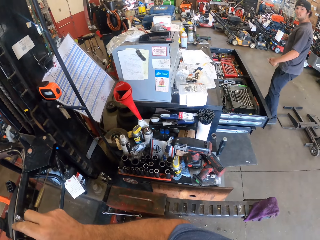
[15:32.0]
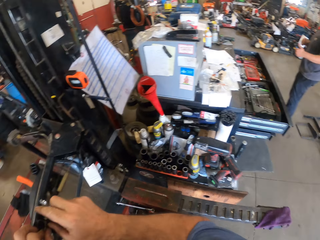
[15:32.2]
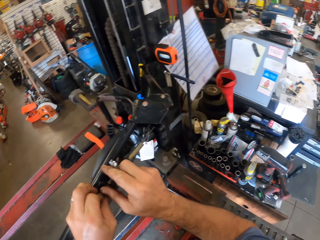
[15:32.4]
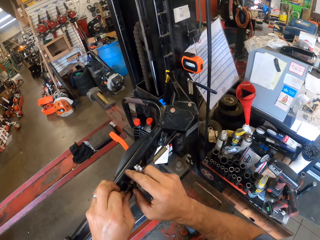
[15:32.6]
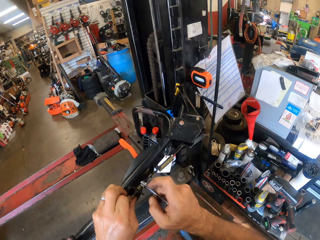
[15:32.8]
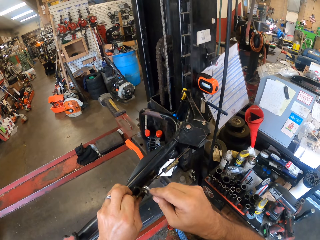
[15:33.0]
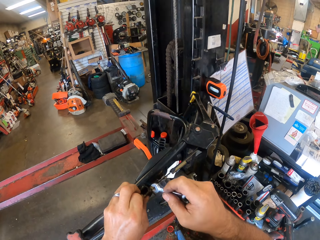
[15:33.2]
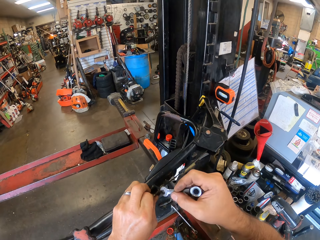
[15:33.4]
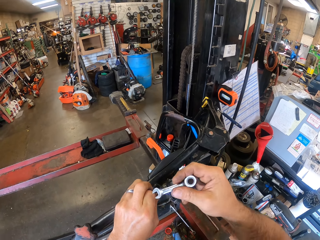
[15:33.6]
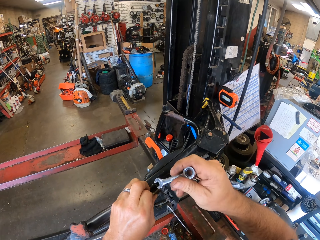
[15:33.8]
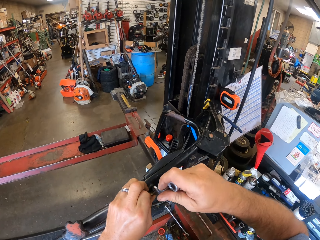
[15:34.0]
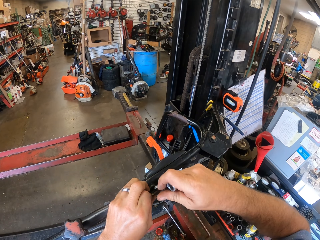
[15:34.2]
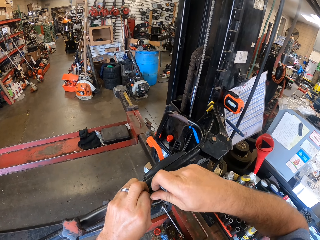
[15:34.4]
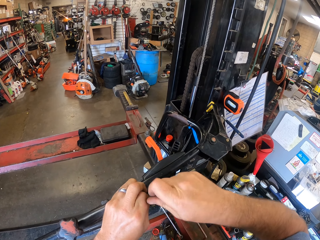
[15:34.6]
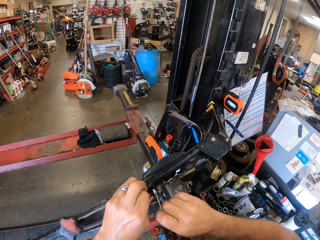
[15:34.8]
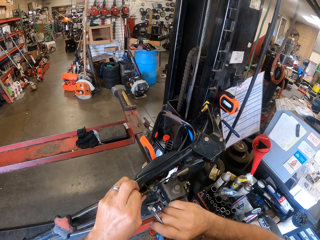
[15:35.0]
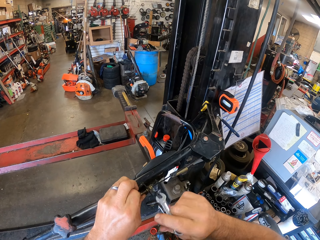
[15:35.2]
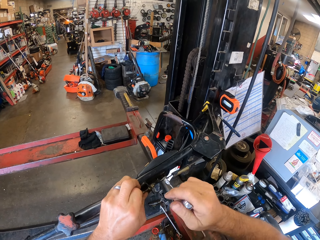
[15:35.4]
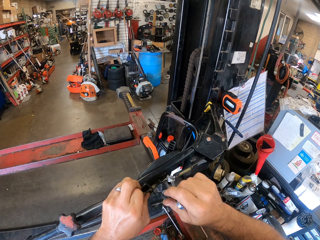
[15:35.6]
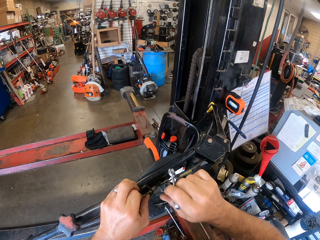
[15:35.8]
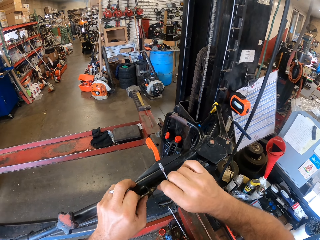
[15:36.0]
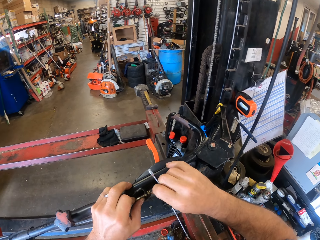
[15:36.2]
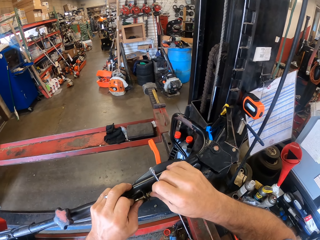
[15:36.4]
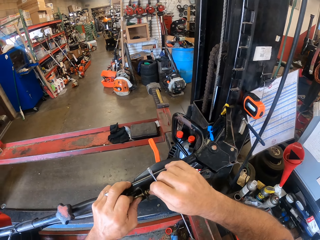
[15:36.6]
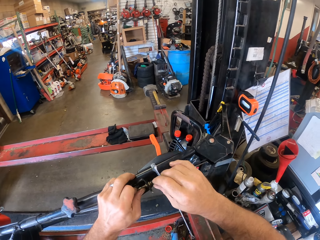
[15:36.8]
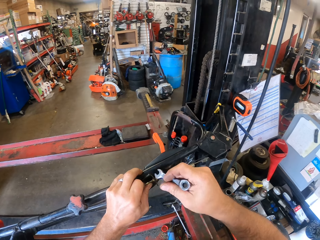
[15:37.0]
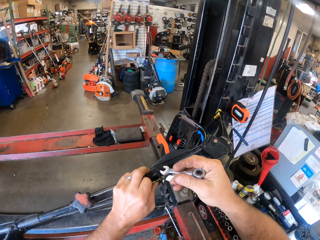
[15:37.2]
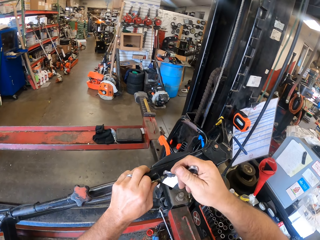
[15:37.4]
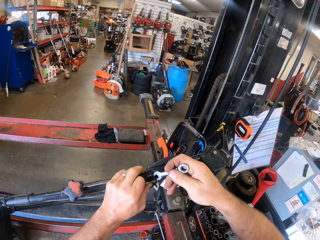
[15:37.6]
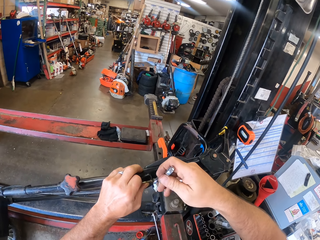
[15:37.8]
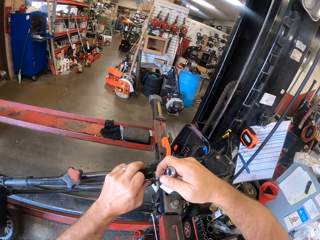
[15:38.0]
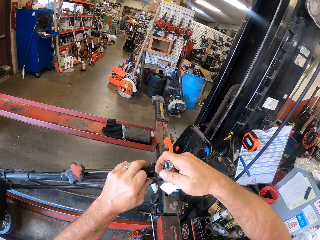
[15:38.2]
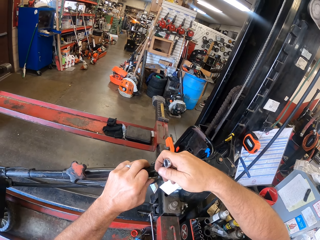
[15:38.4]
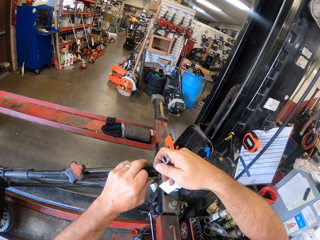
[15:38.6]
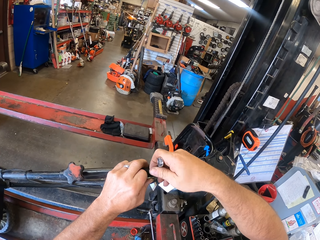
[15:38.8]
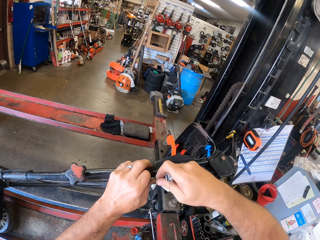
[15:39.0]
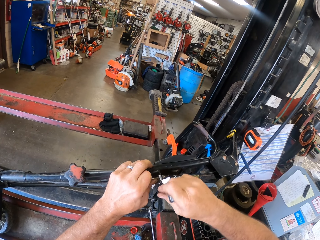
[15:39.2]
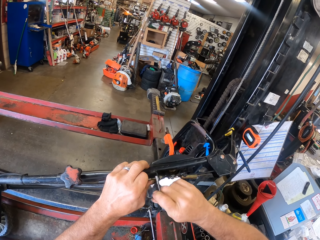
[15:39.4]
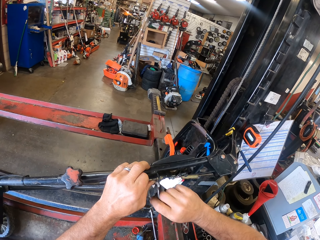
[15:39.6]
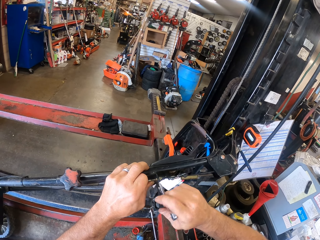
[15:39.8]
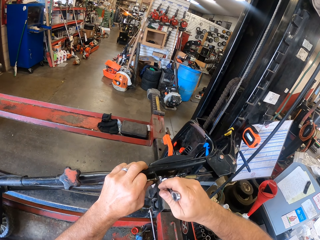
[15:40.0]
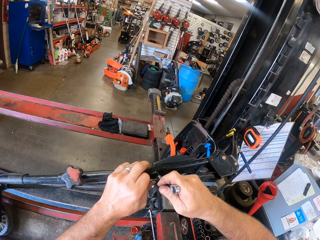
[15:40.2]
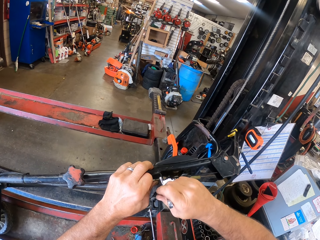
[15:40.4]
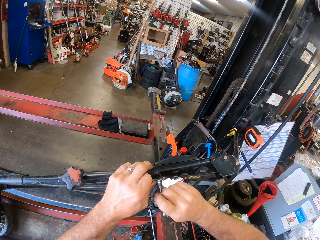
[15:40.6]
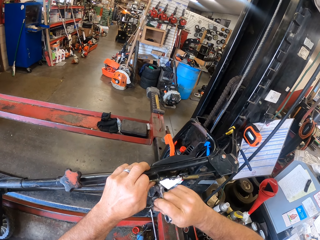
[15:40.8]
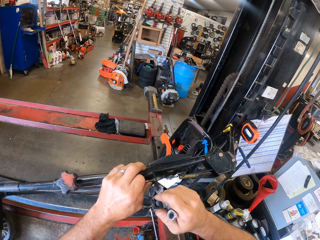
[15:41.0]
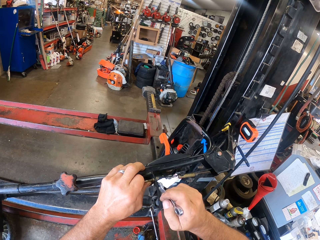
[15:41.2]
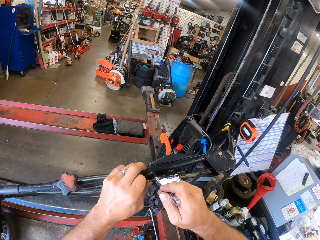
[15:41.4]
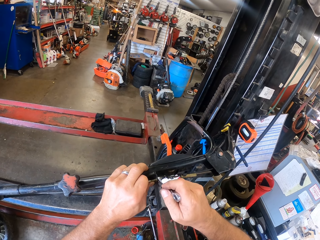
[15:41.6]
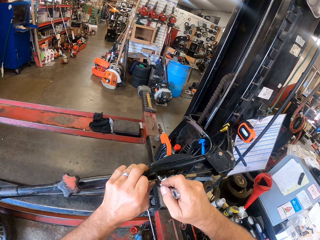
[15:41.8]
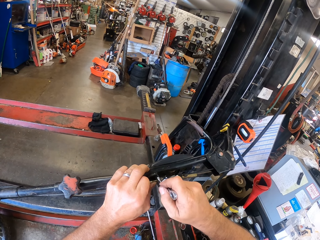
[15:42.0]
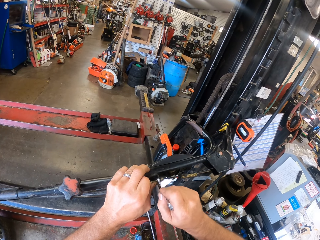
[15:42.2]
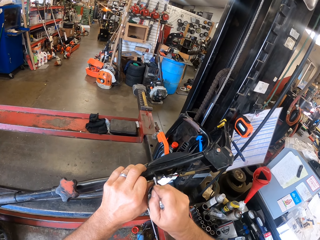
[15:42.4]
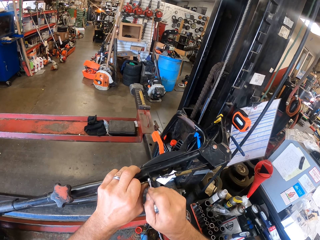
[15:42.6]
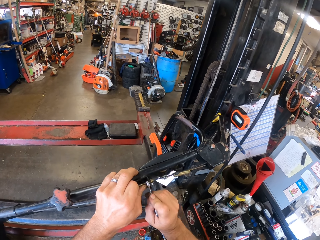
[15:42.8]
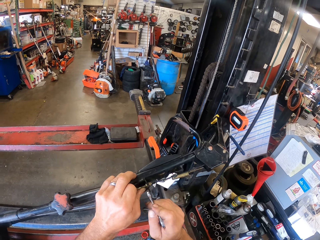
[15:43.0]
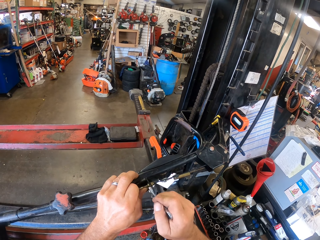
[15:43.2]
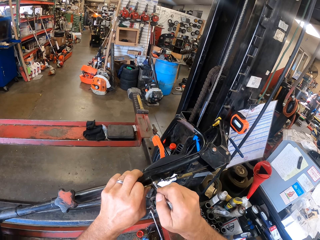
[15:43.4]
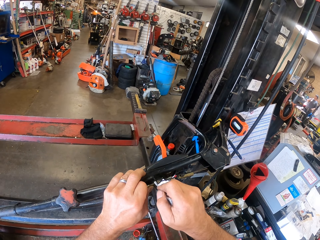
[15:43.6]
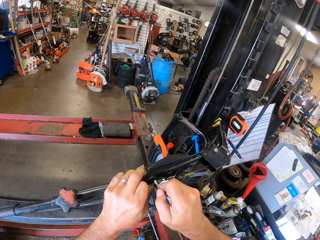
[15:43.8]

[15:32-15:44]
Another man walks in the workshop. The camera wearer stares at the man. He stares at the lawn mower. He holds the combination spanner and swings his hand. He unscrews the bolt on the recoil start handle with his right hand. He tightens the nut using the combination spanner. He swings his hand. He leans his hand on the lawn mower. He turns the combination spanner. He tightens the nut using the combination spanner.

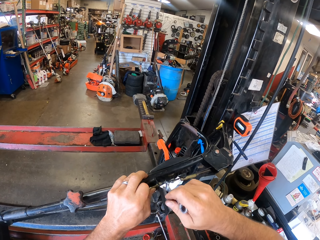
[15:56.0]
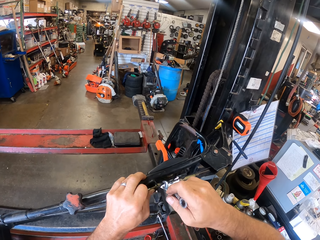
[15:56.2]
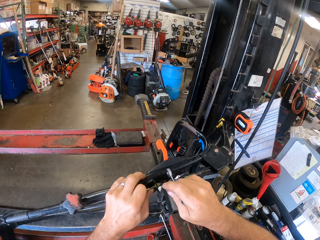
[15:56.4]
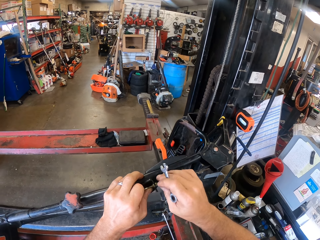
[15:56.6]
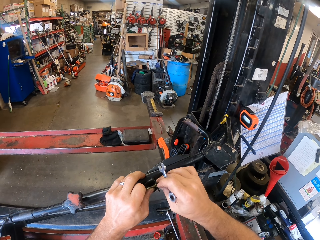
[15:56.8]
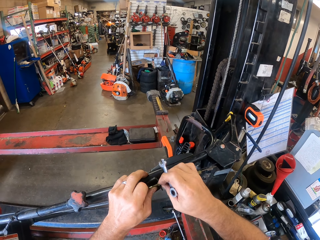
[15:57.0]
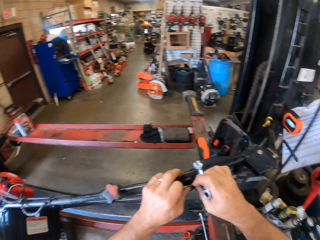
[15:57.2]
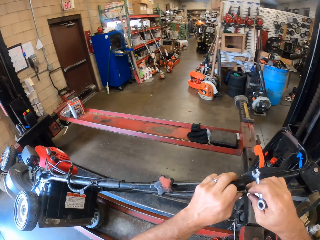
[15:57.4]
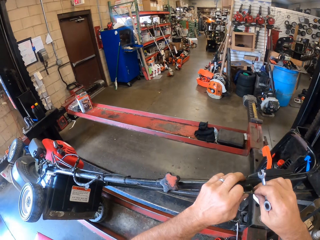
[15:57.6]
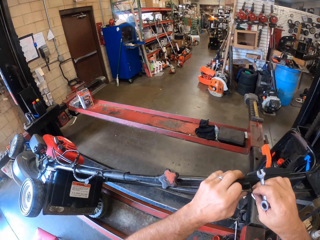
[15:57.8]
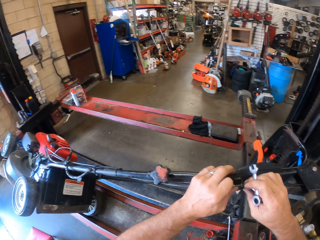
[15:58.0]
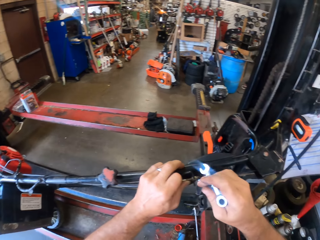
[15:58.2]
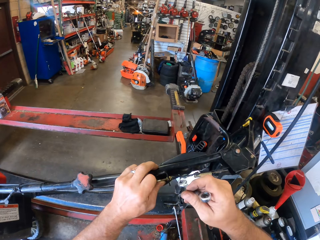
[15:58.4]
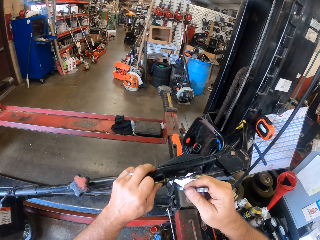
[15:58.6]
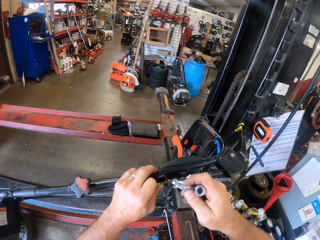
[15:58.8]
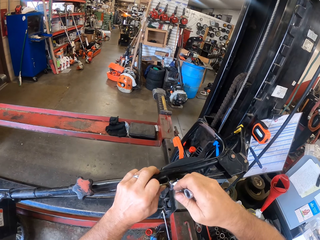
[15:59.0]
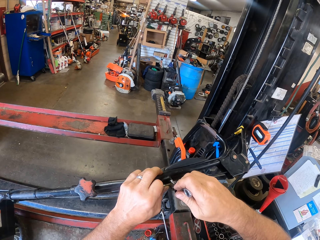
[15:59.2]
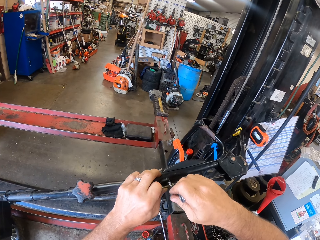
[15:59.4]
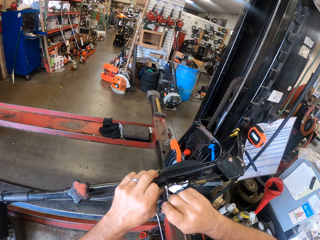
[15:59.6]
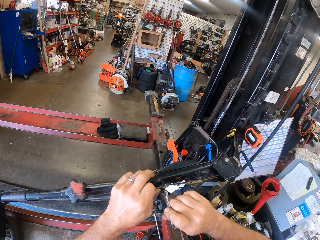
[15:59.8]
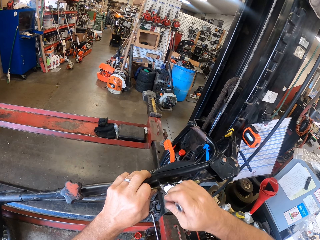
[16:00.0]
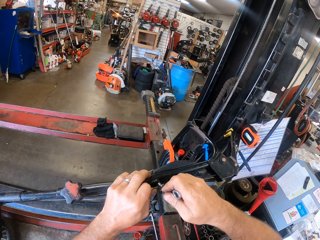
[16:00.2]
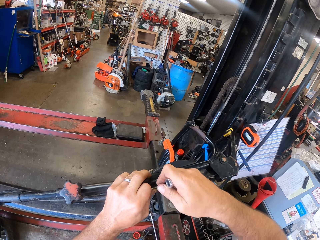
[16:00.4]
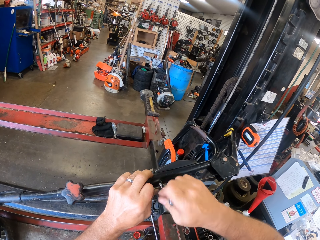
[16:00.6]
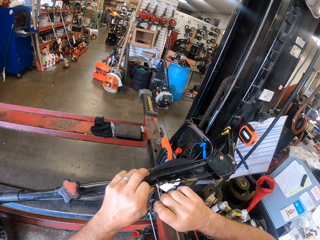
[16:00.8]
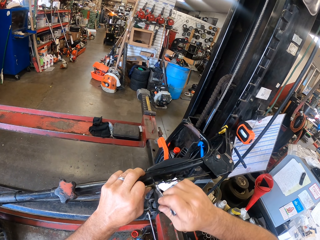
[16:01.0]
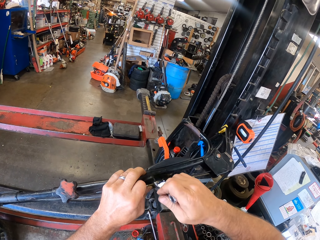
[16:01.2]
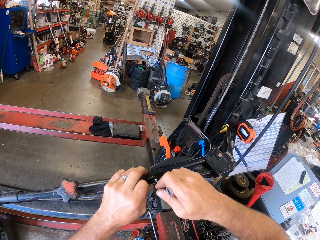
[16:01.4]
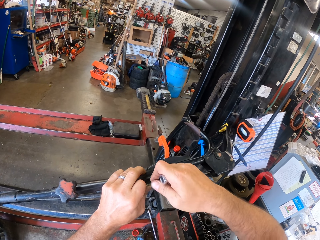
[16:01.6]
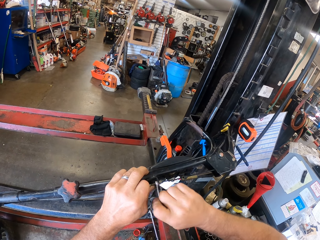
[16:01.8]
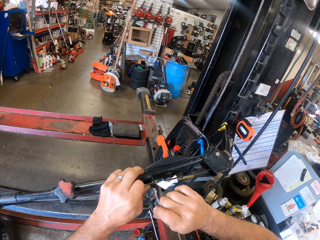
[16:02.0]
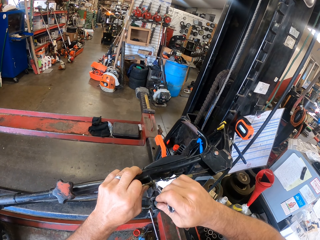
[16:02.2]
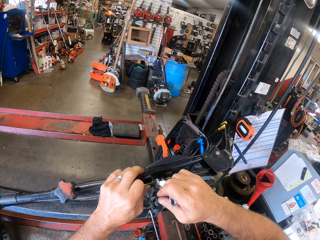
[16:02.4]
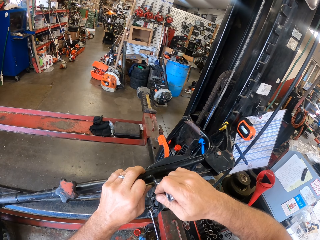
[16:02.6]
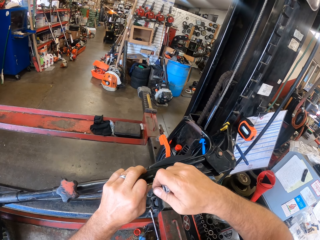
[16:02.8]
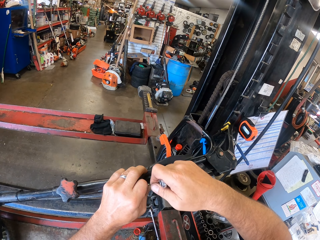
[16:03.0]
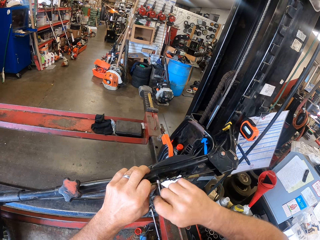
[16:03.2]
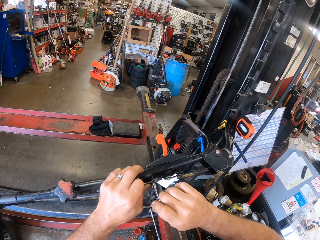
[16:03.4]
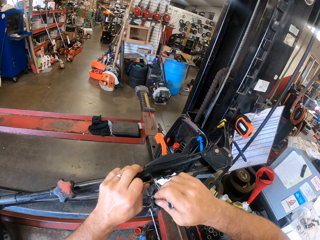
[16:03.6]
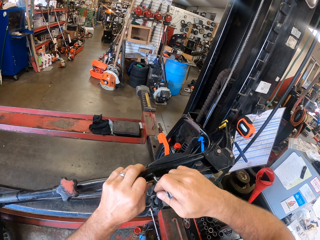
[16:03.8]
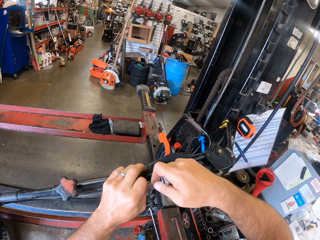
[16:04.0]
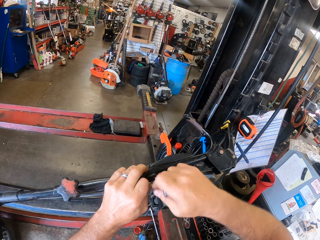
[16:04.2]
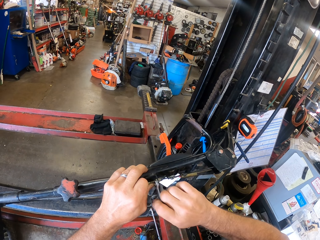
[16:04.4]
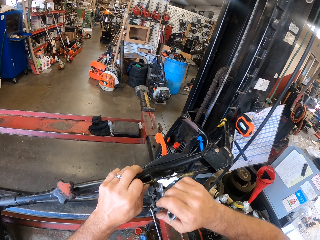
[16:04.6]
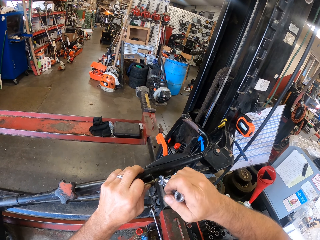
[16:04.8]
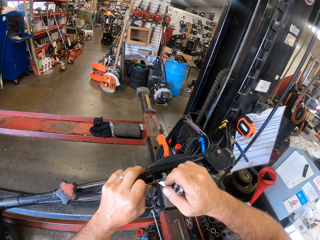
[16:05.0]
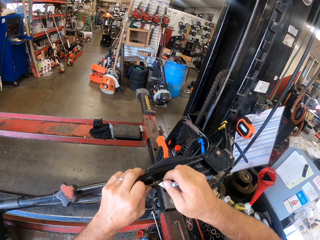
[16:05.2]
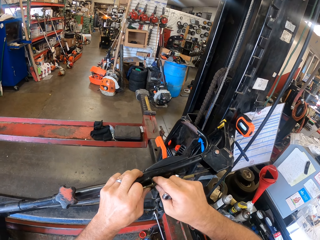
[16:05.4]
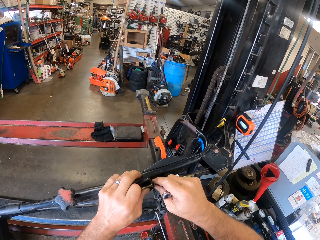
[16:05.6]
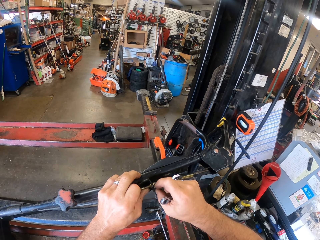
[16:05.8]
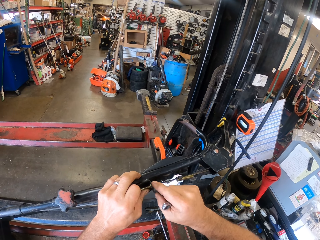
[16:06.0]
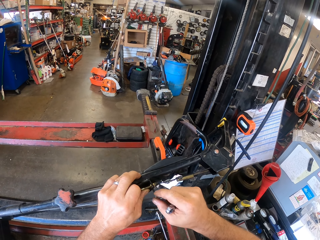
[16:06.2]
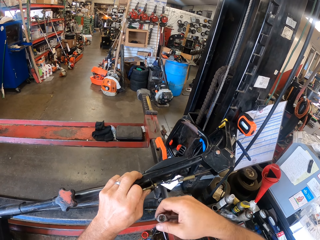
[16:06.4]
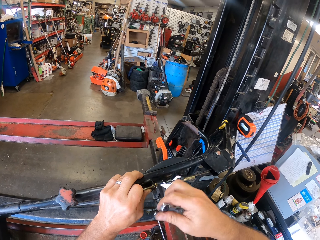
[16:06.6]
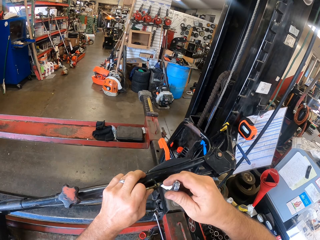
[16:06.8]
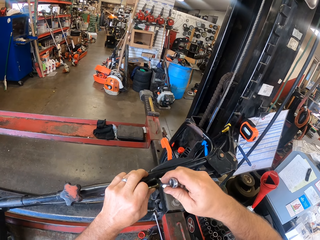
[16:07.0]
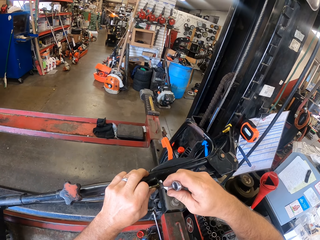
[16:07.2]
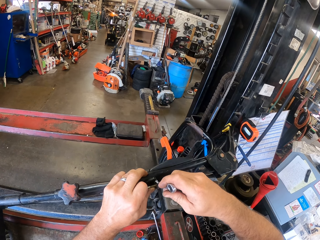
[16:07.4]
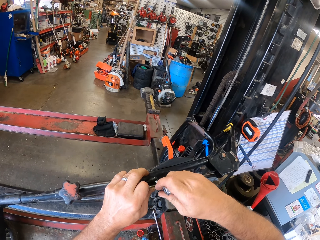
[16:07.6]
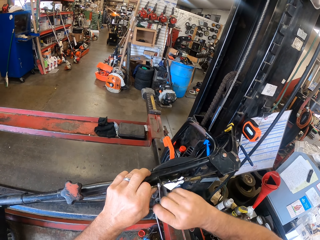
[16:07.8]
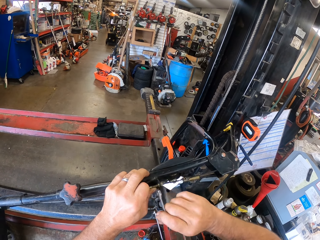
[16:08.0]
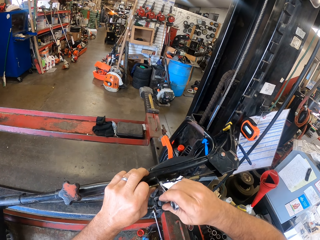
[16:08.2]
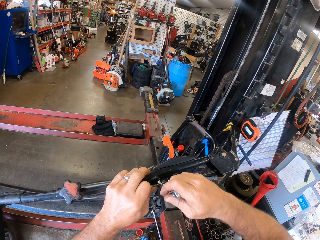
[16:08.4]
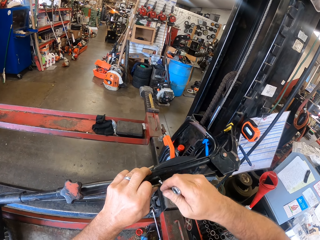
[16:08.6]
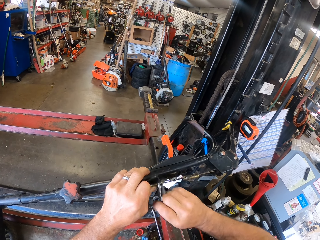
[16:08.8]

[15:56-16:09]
The camera wearer swings their hand. They hold the nut. They stare at the lawn mower. They swing their hand. They tighten the nut using a combination spanner. They swing their hand. They roll the nut with the hand. They swing their hand. They tighten the nut using the combination spanner.
